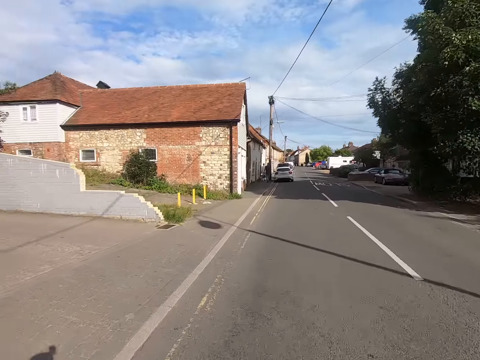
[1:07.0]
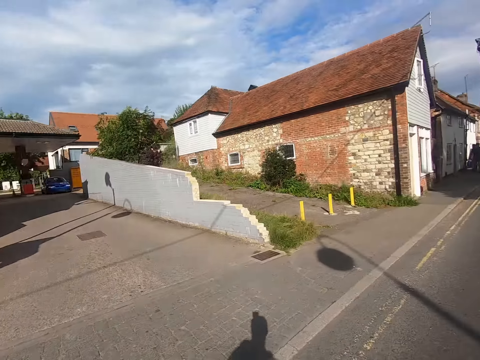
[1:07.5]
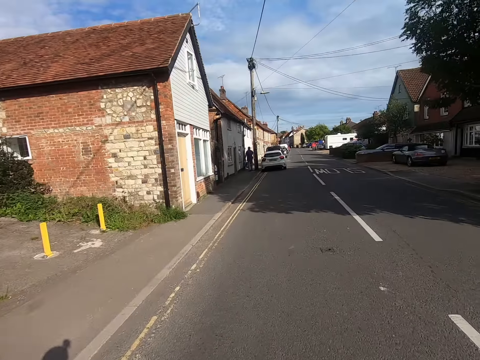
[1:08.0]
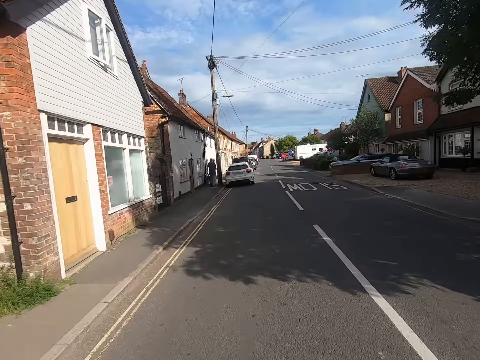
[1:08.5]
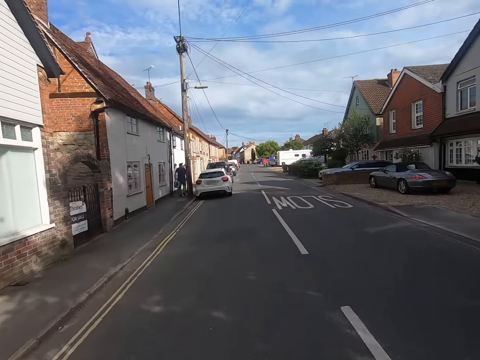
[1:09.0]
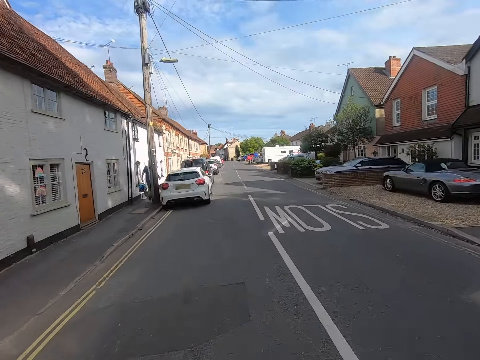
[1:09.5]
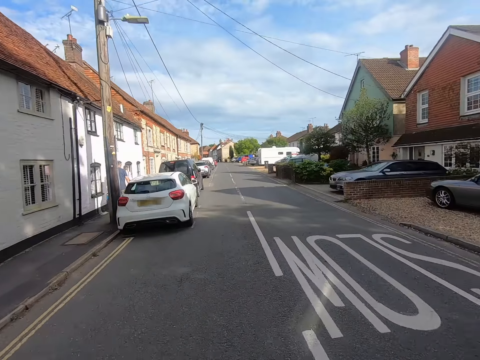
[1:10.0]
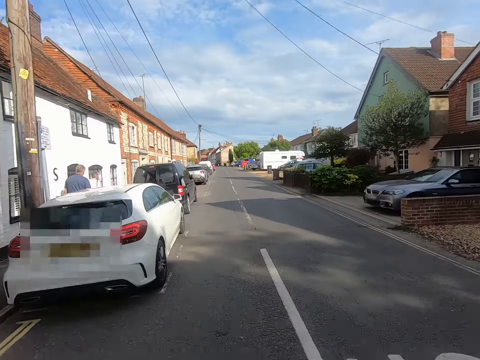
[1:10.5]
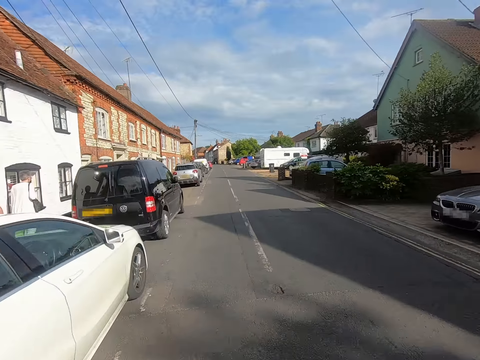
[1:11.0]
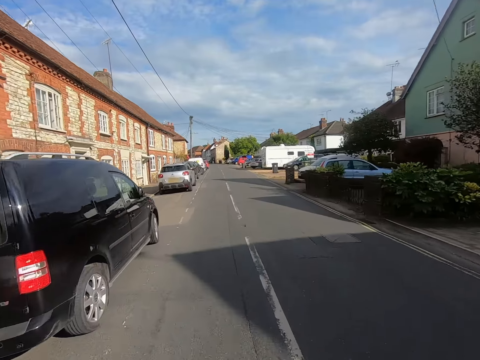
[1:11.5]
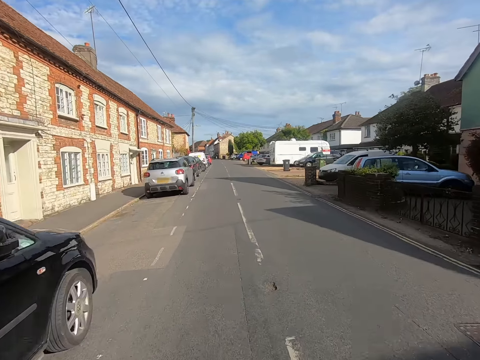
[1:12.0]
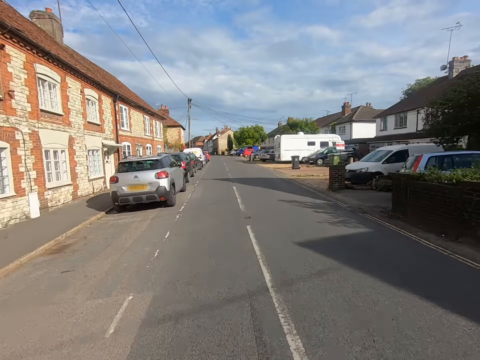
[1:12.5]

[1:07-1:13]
The camera wearer looks at the driveway. They ride the bike on the main road.

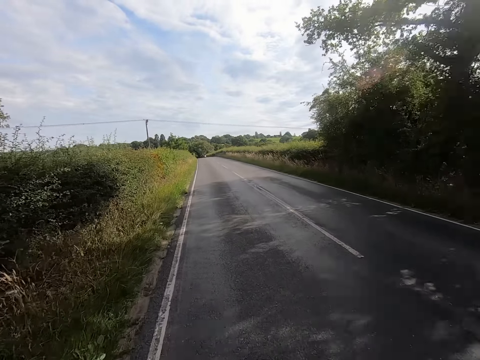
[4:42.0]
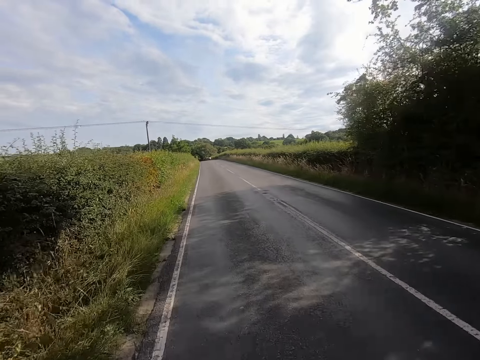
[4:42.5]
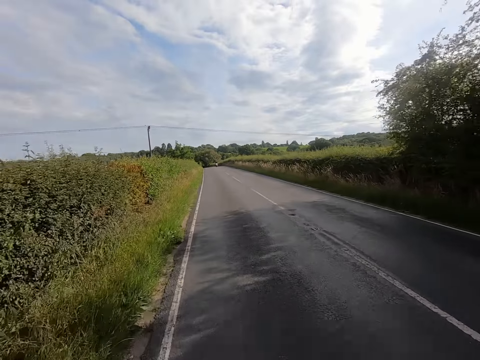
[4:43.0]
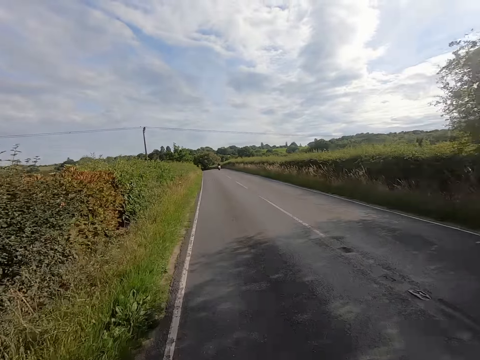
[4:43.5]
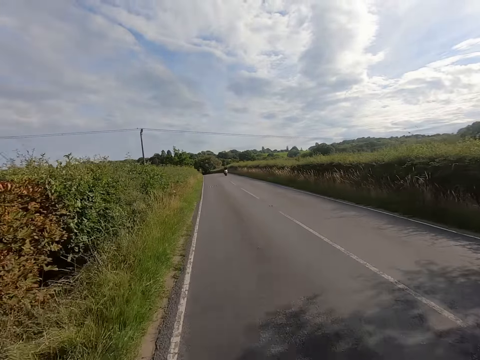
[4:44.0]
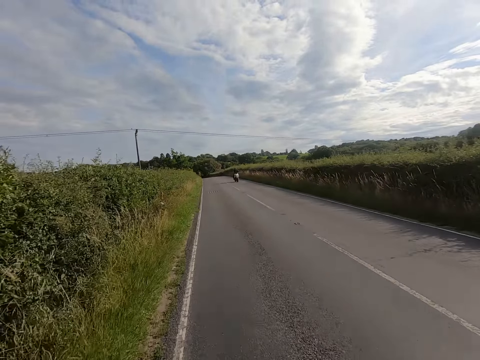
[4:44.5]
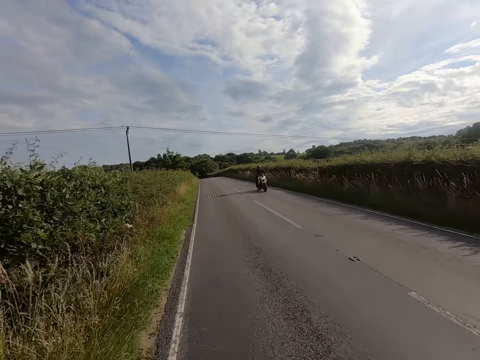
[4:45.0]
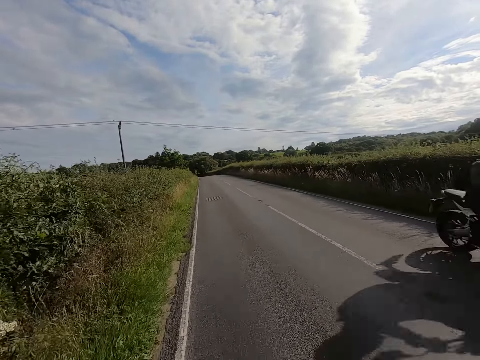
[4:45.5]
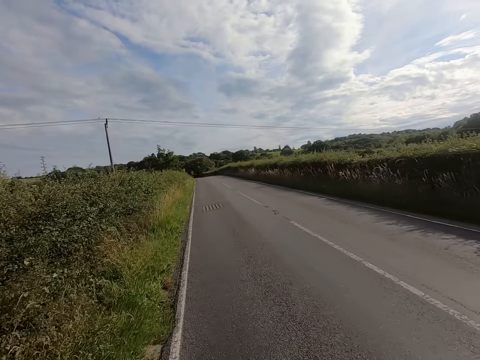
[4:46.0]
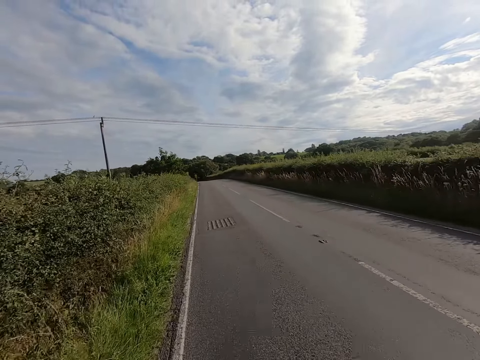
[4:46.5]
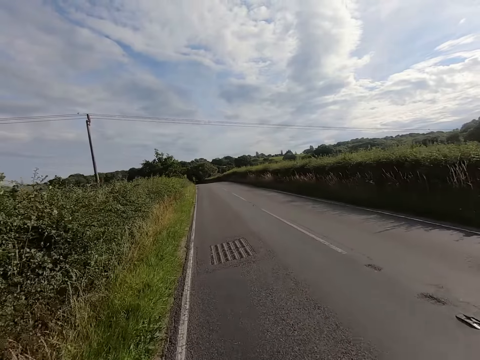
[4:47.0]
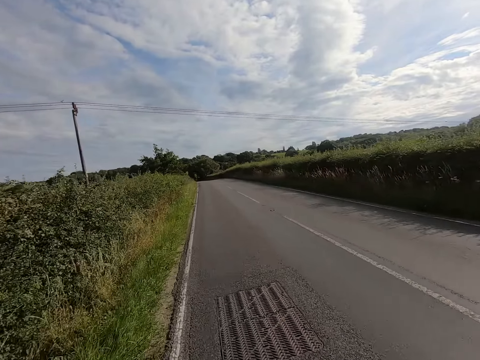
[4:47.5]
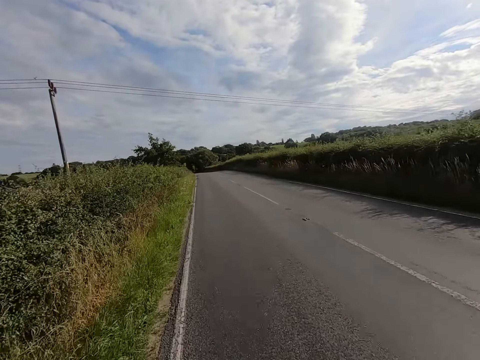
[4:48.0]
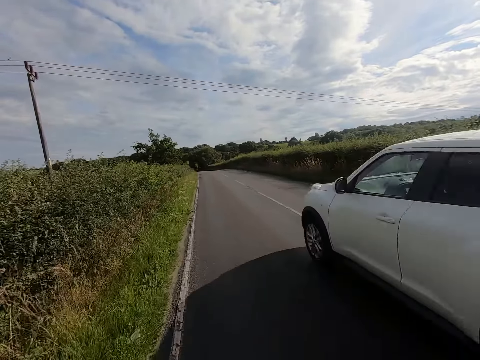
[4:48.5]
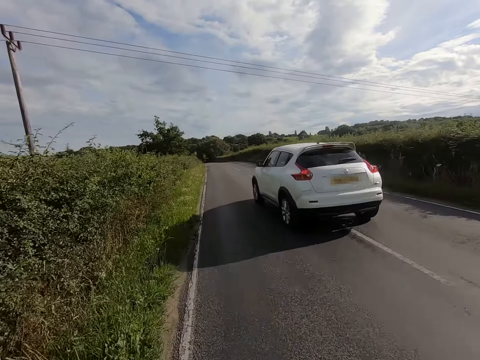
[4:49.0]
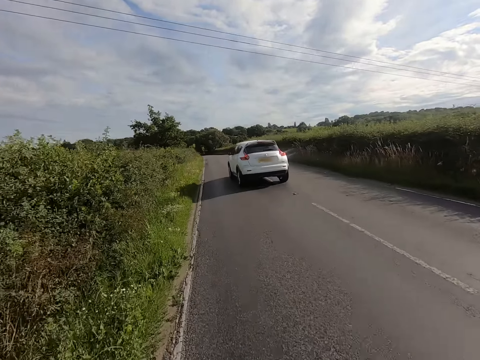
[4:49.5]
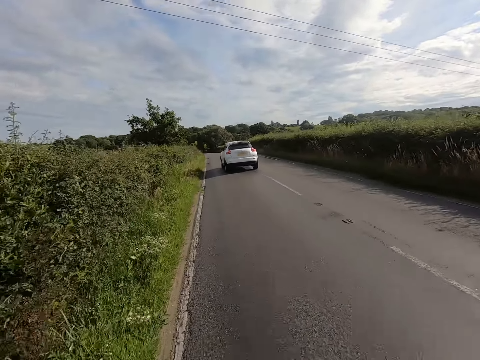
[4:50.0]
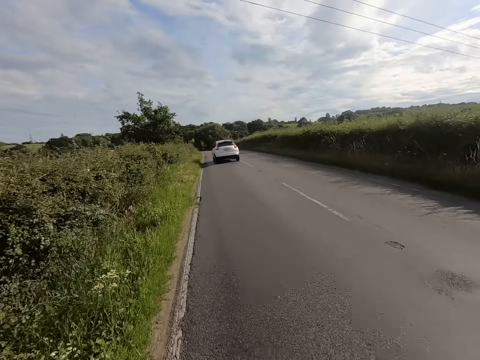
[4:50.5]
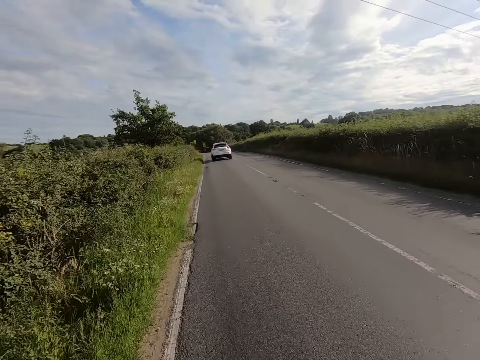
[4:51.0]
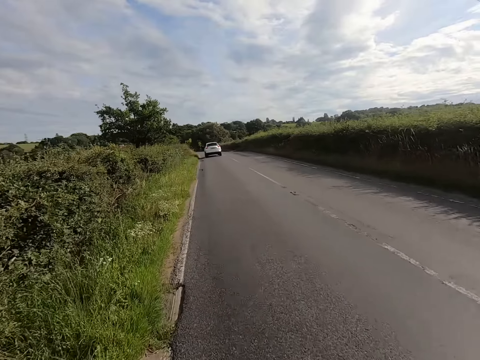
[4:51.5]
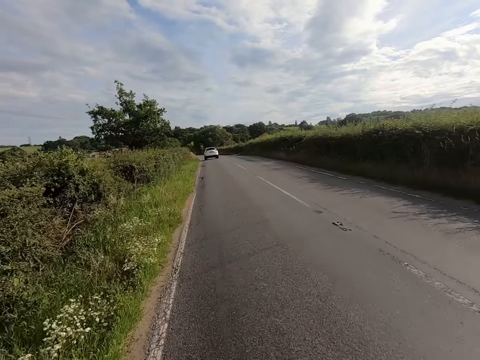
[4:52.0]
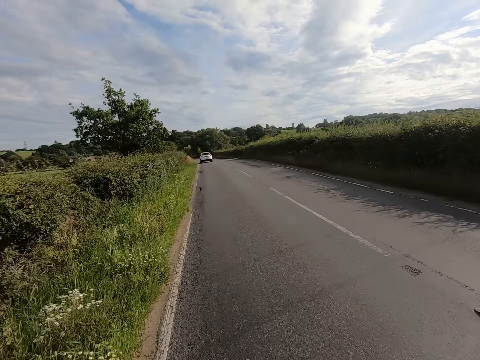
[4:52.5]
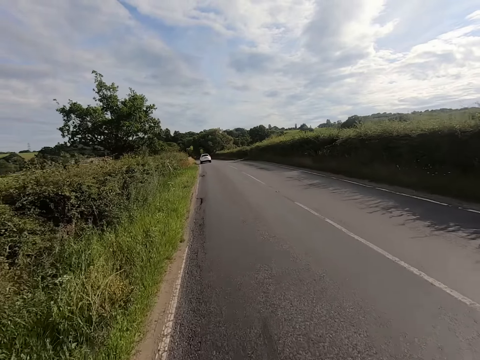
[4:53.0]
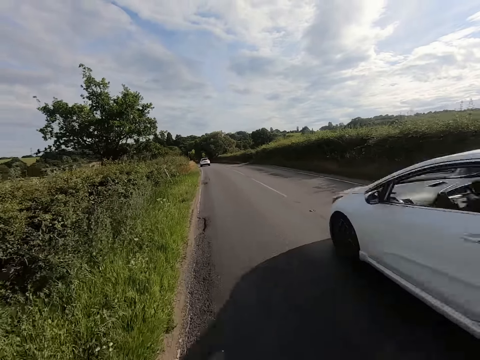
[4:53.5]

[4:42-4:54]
The camera wearer rides a bicycle past a man on the motorbike. They ride the bicycle on the road.

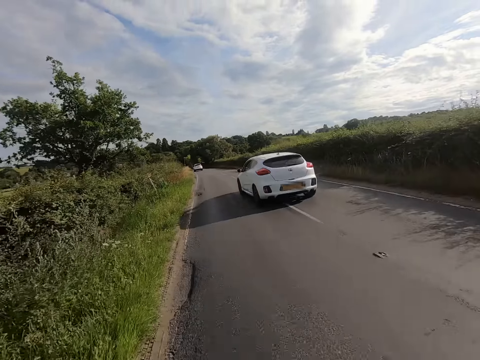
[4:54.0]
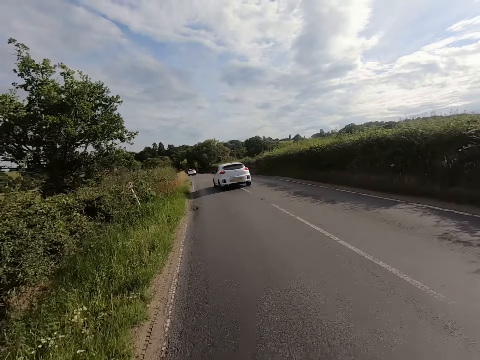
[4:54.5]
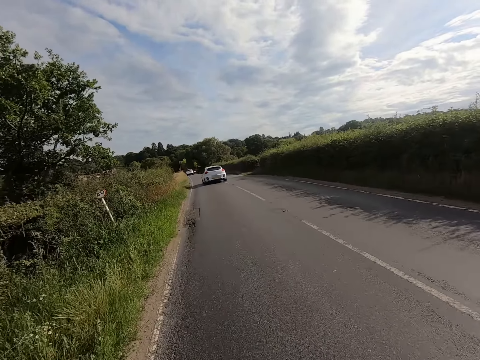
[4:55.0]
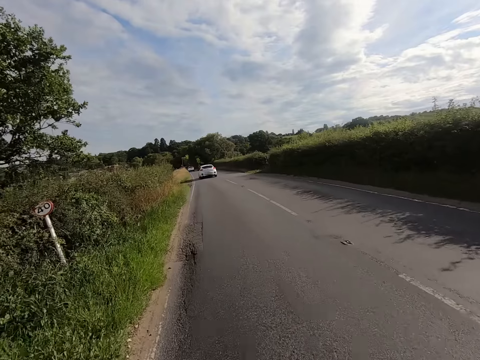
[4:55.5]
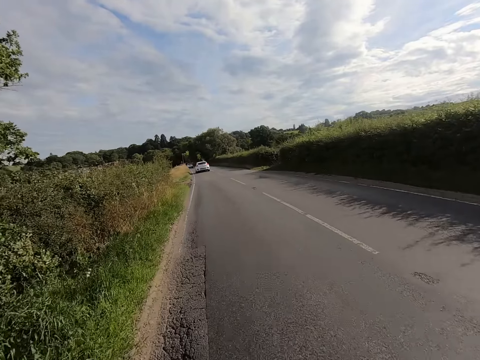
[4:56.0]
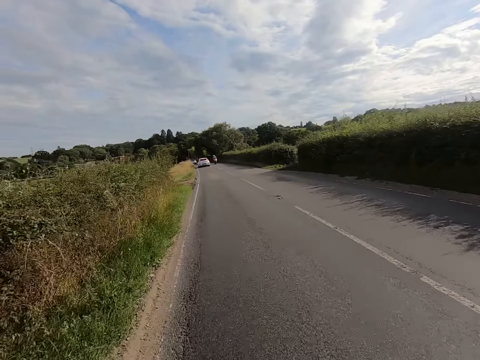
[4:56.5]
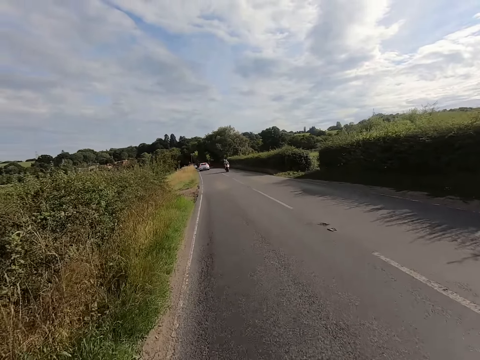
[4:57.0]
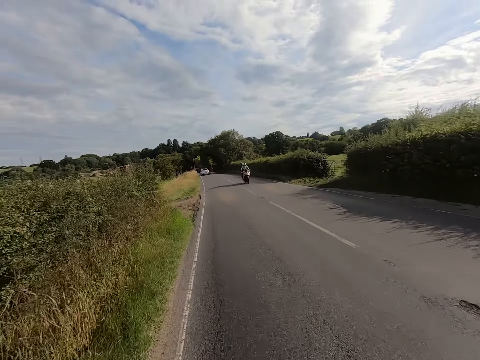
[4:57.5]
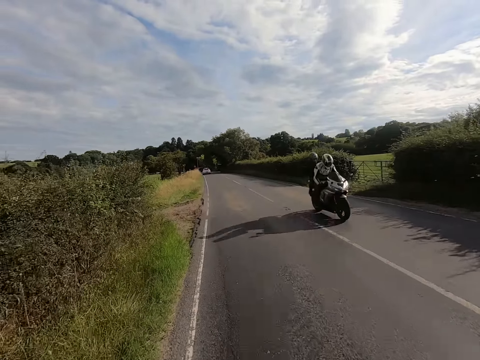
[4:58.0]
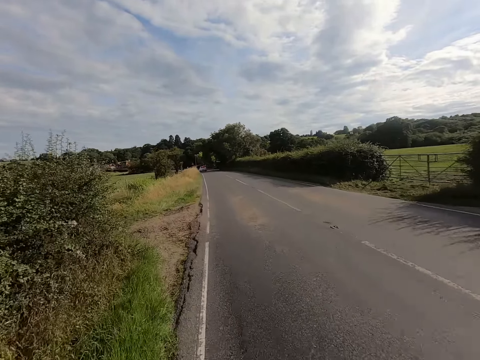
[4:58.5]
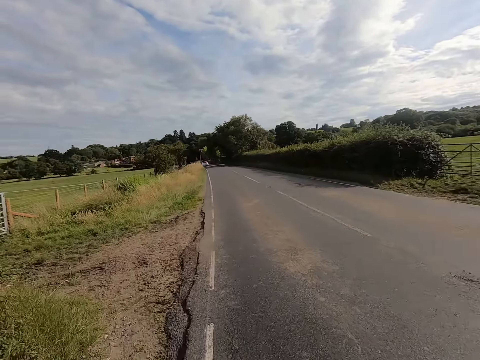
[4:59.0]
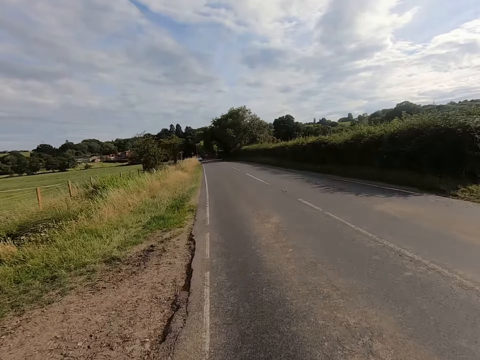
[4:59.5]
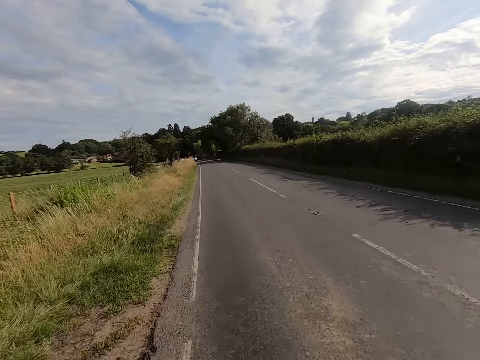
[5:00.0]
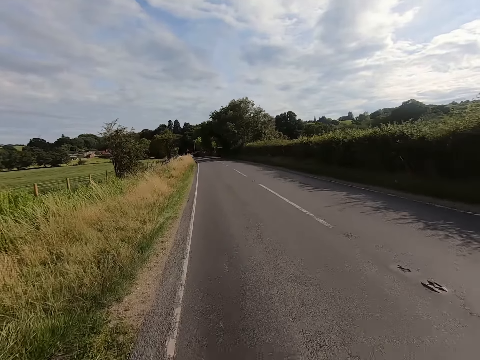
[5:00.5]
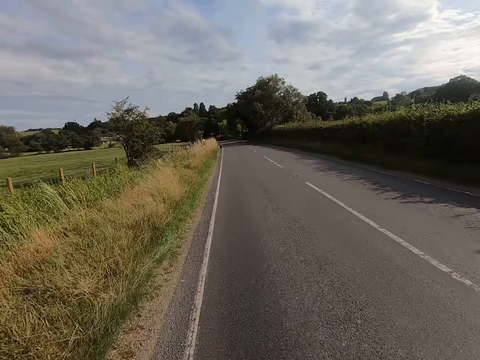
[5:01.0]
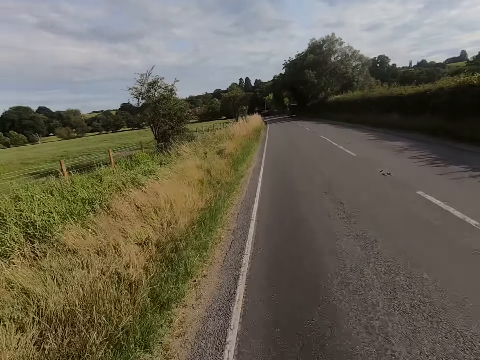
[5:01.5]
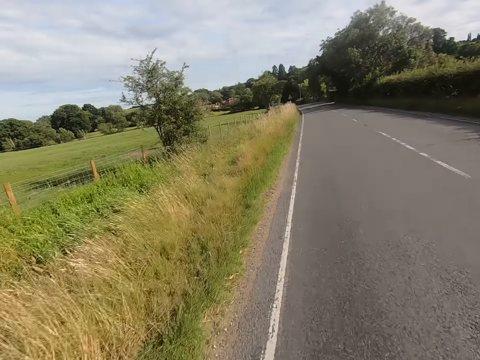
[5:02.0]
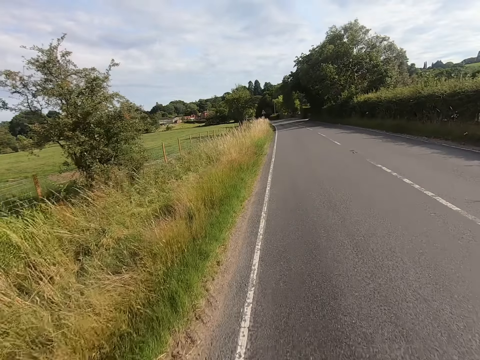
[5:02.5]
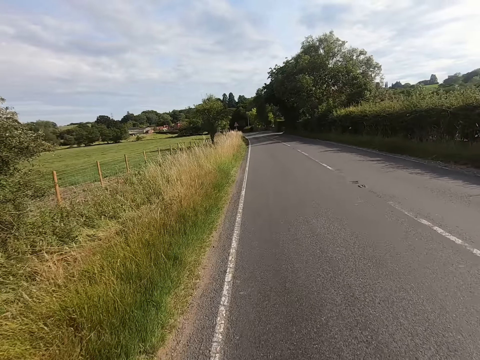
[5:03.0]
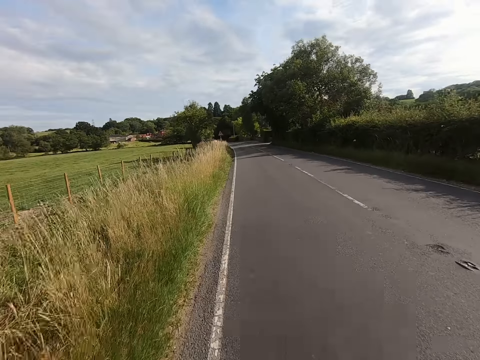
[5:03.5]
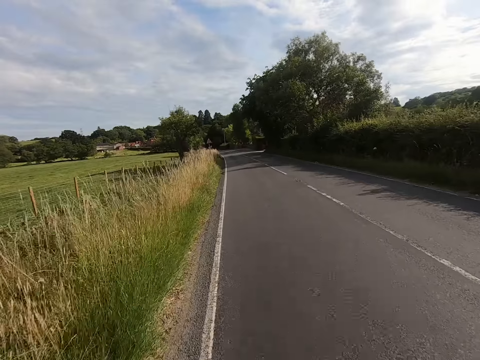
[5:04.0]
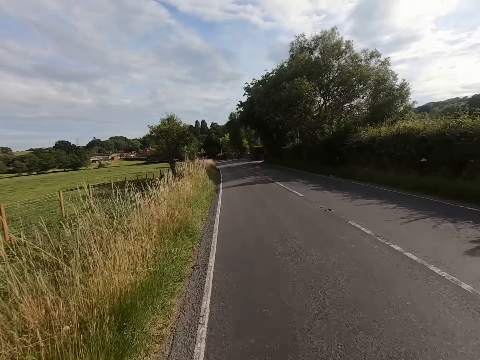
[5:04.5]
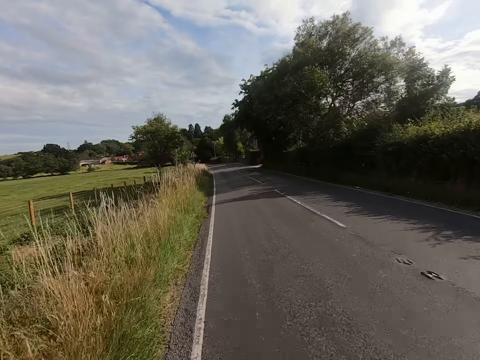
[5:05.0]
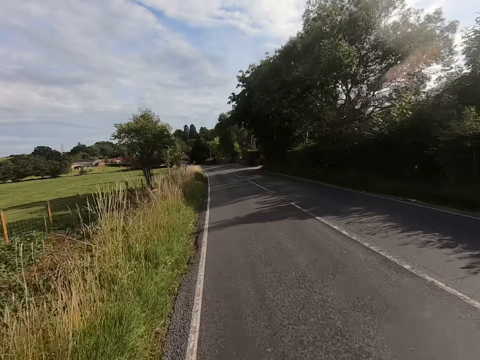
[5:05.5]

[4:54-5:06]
The camera wearer rides a bicycle past a man and another man on the motorbike. They ride the bicycle on the road.
